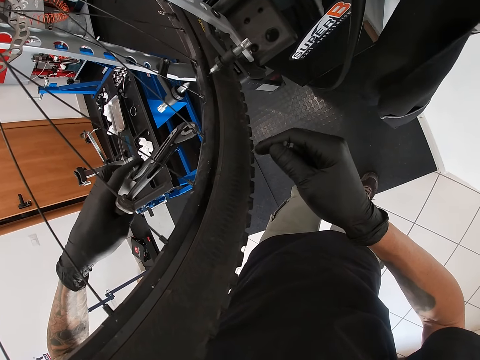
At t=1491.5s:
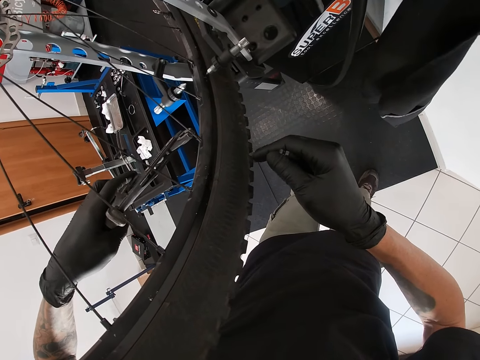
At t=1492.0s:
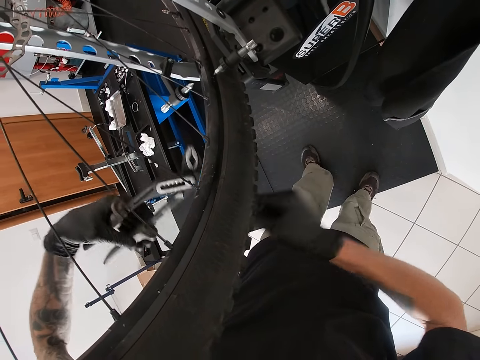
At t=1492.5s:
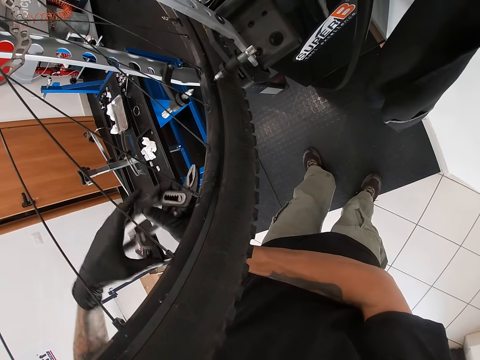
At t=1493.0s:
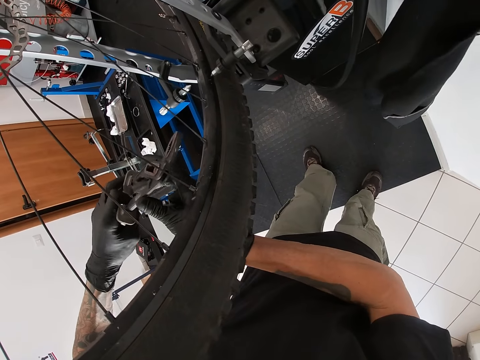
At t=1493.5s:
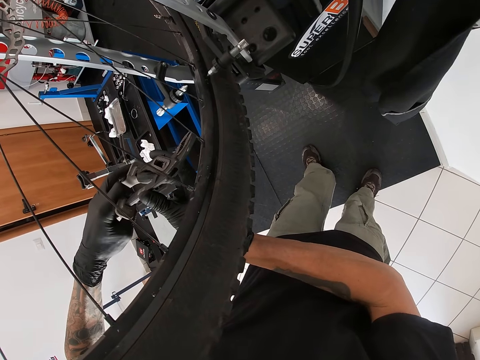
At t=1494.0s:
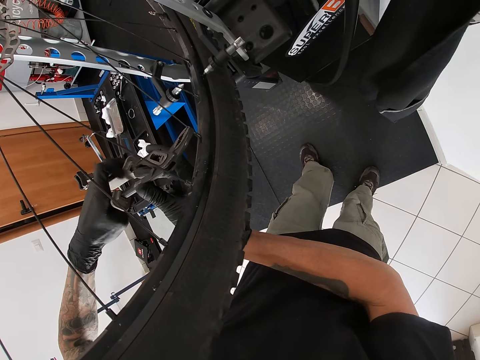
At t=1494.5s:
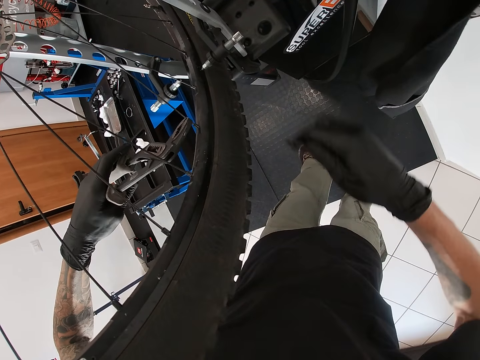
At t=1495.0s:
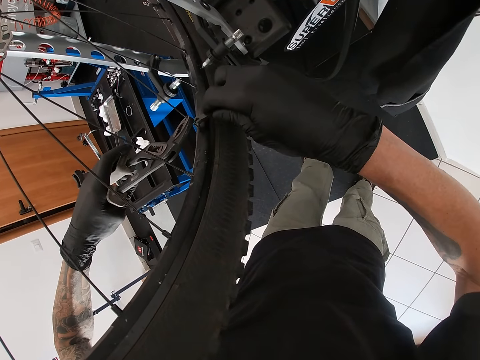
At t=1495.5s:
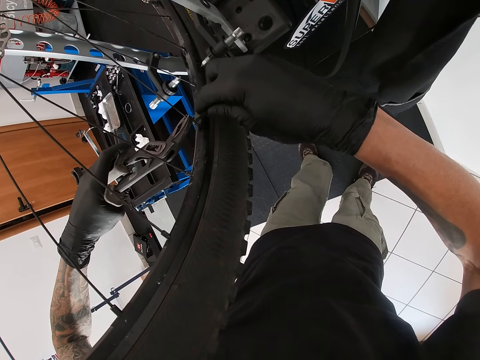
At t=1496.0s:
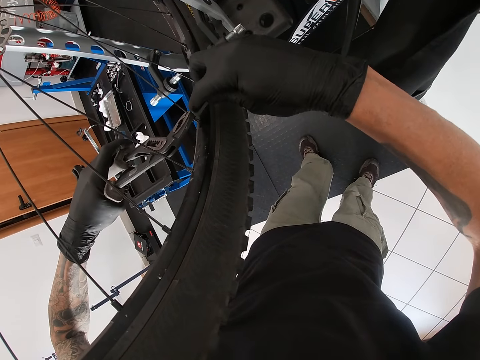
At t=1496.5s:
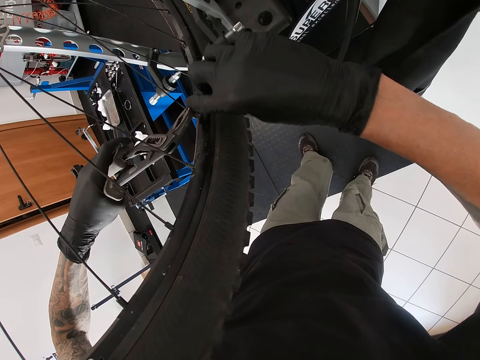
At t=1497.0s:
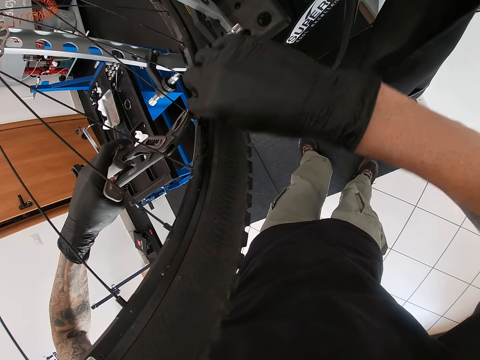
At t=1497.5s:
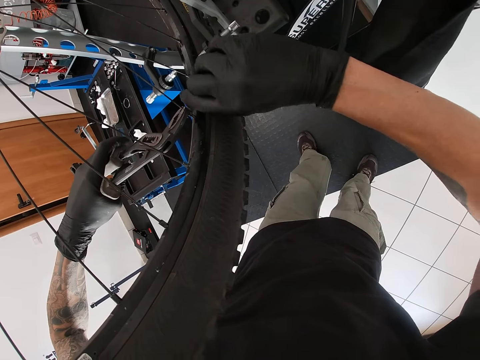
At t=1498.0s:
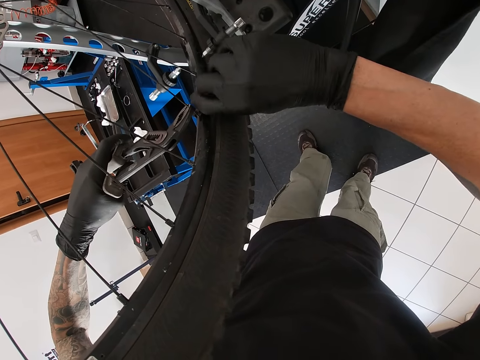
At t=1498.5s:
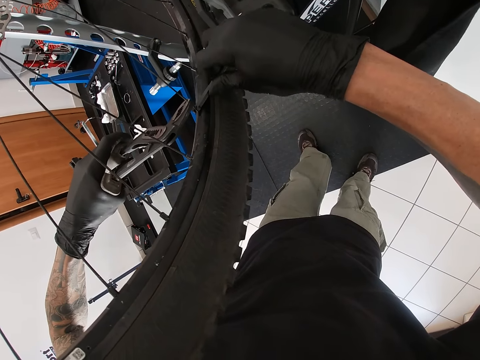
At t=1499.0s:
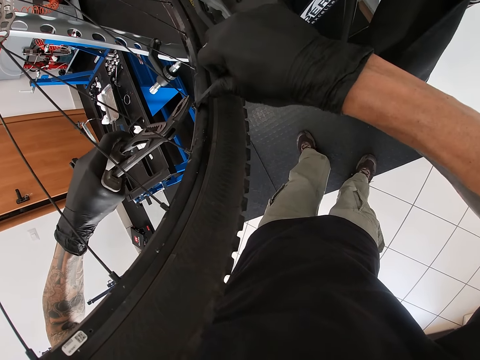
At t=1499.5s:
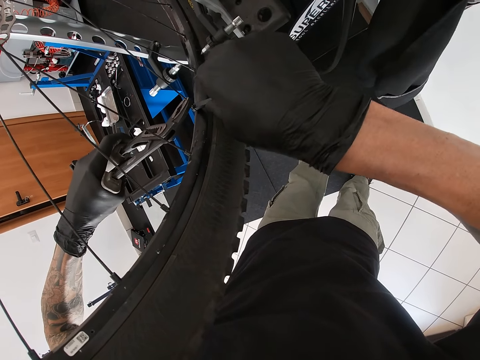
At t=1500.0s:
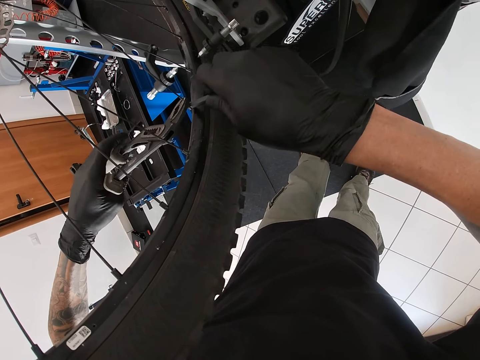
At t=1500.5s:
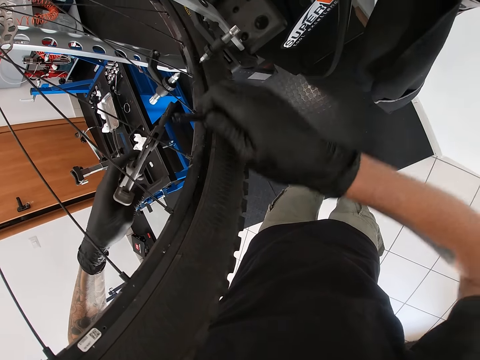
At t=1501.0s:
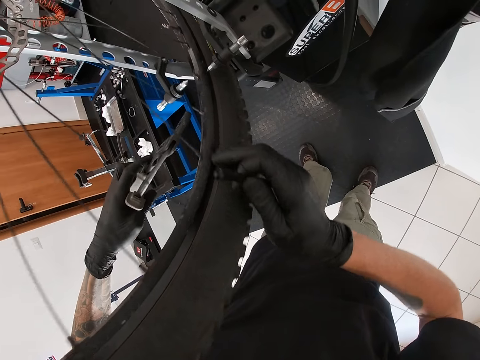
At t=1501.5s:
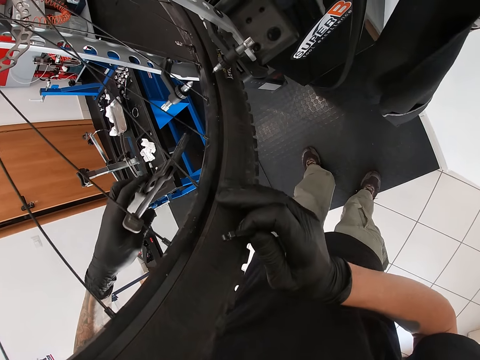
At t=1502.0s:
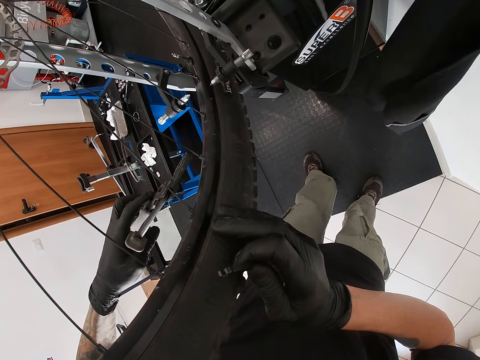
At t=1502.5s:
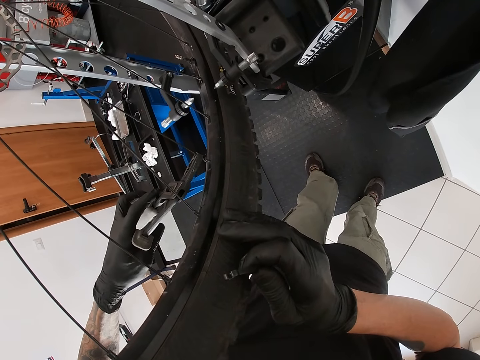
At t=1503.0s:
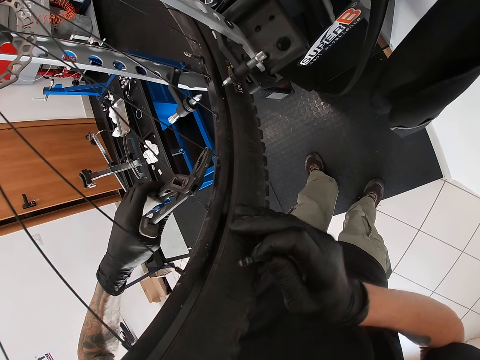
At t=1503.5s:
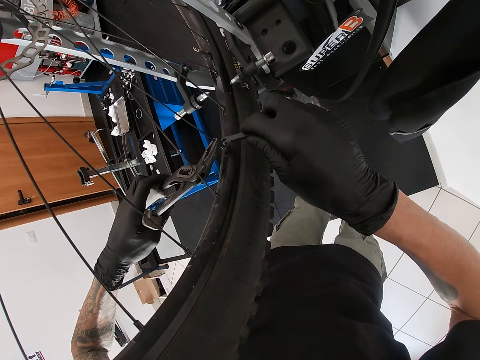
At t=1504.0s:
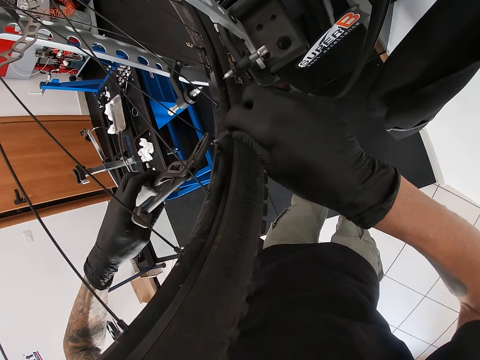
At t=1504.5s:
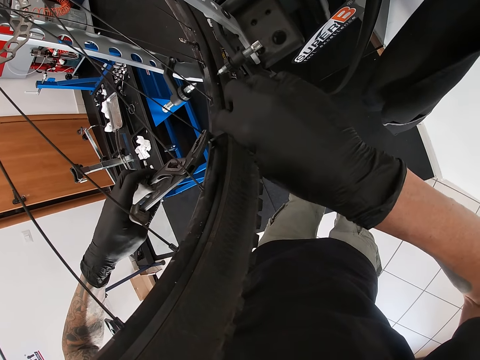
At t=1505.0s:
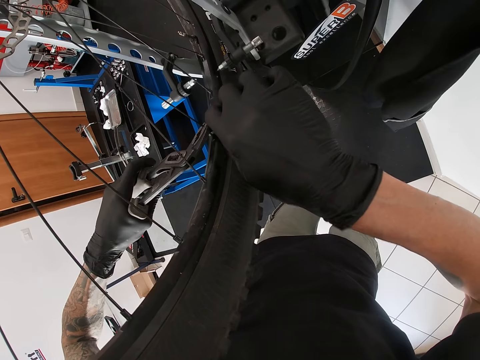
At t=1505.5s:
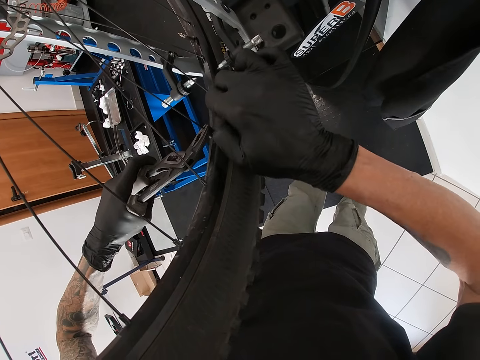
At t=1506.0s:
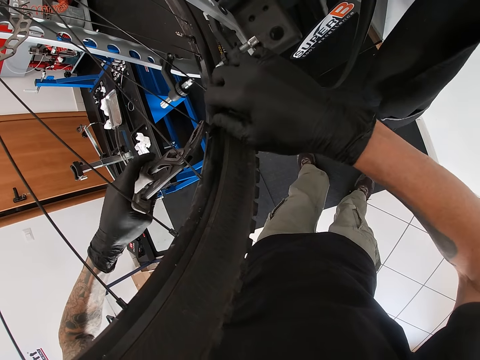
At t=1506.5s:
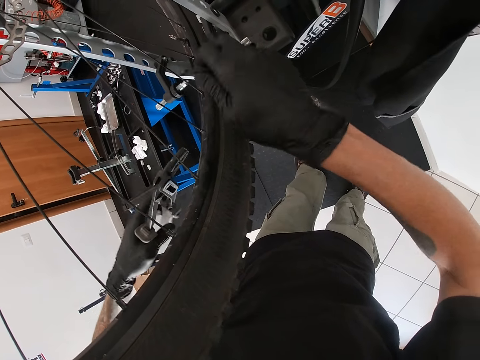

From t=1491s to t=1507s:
The camera wearer holds the pliers with both hands. He holds a spoke with the pliers with both hands. He holds the spoke with the pliers with his left hand. He tightens the spoke with the spanner in his right hand. He rolls the wheel with his right hand. He holds the spoke with the pliers with his left hand. He tightens the spoke with the spanner in his right hand.

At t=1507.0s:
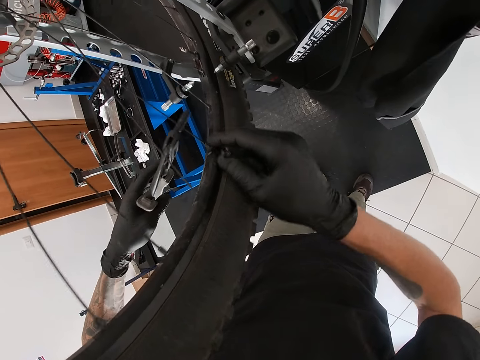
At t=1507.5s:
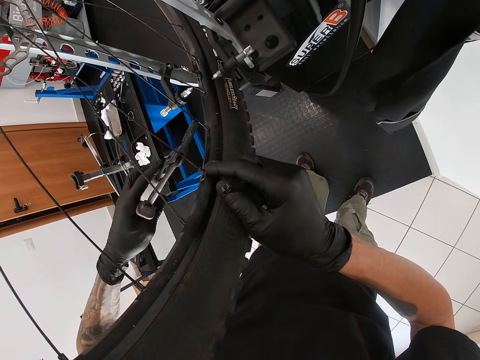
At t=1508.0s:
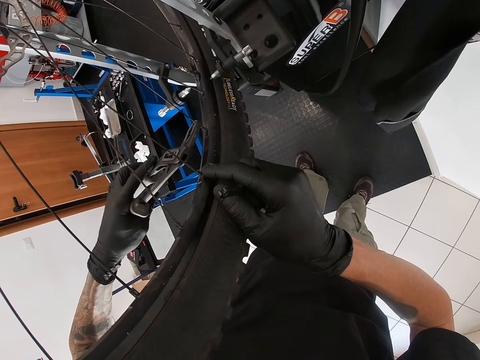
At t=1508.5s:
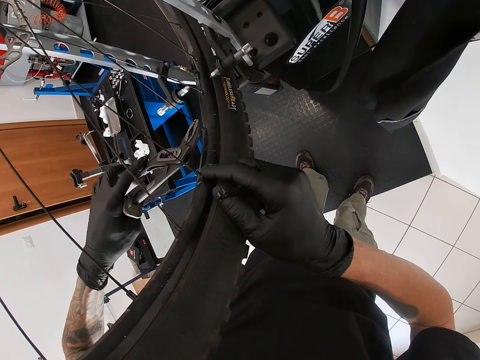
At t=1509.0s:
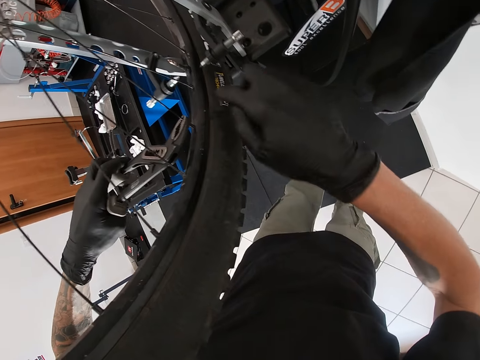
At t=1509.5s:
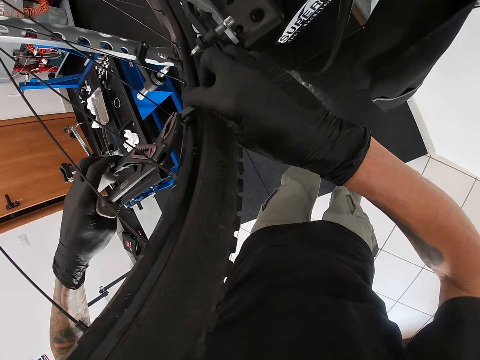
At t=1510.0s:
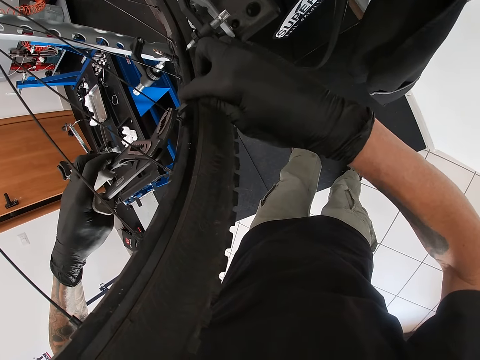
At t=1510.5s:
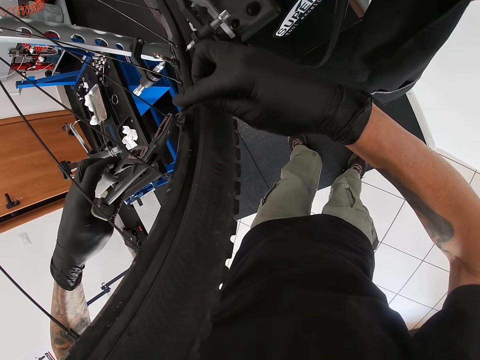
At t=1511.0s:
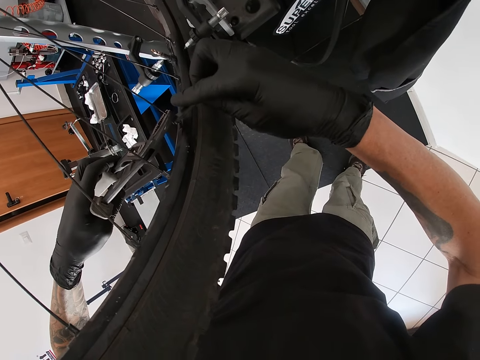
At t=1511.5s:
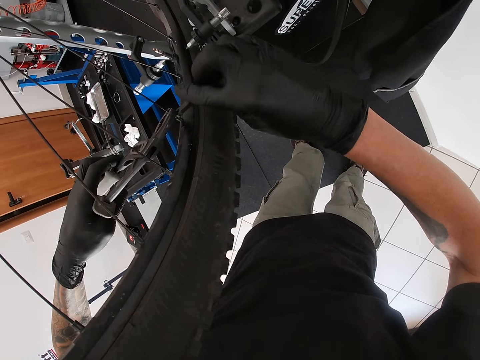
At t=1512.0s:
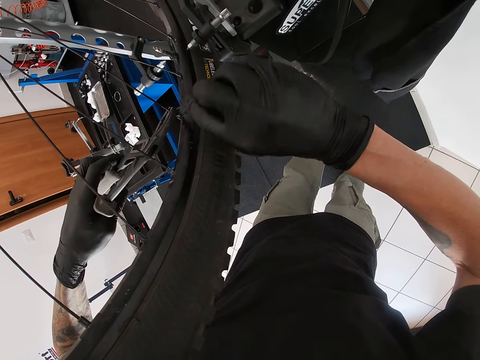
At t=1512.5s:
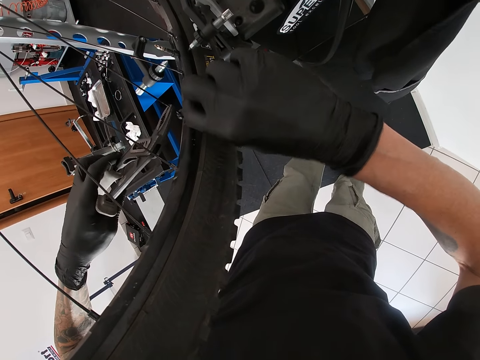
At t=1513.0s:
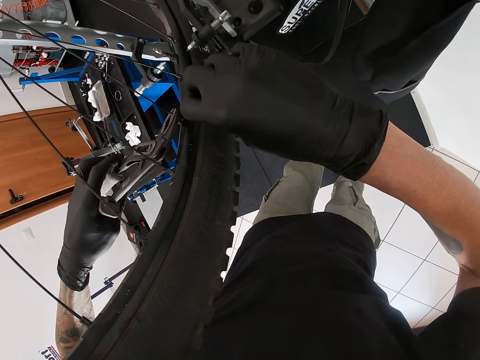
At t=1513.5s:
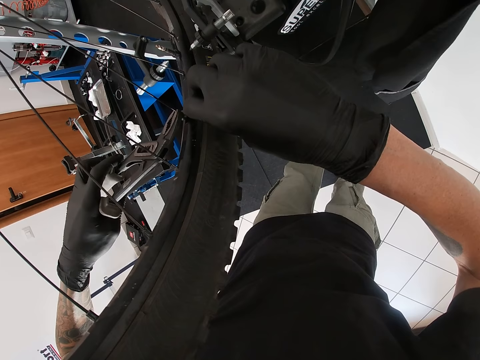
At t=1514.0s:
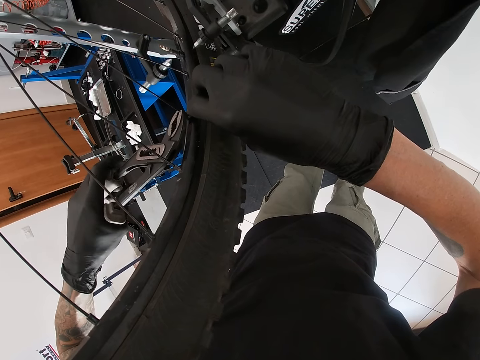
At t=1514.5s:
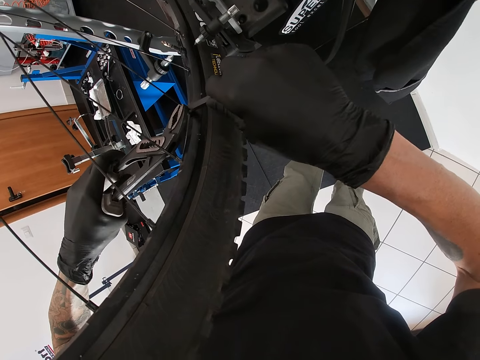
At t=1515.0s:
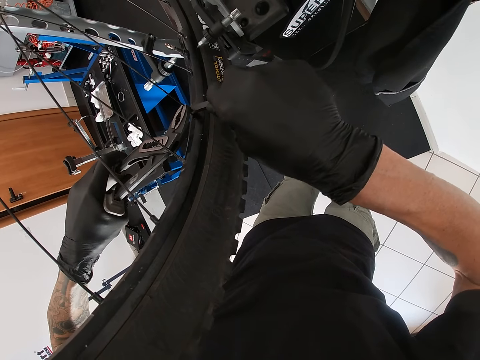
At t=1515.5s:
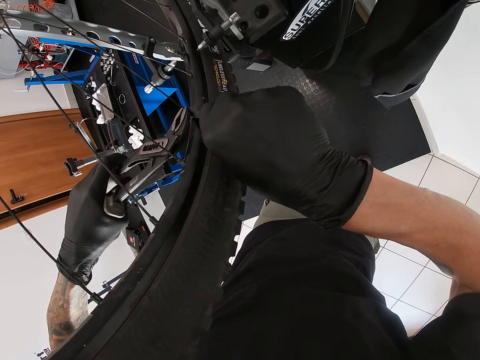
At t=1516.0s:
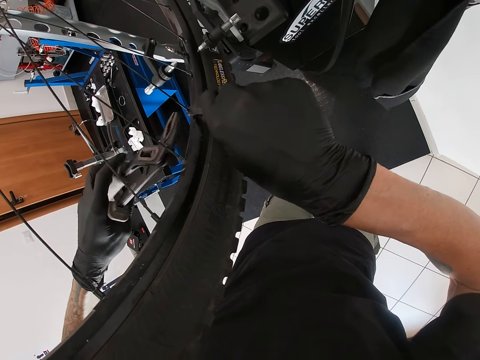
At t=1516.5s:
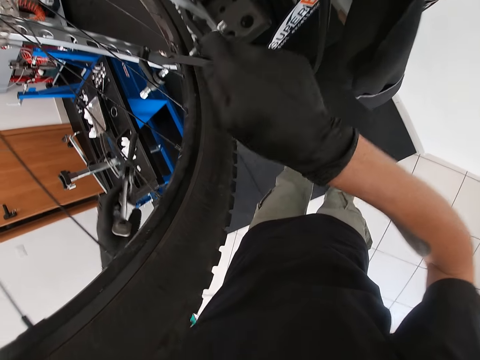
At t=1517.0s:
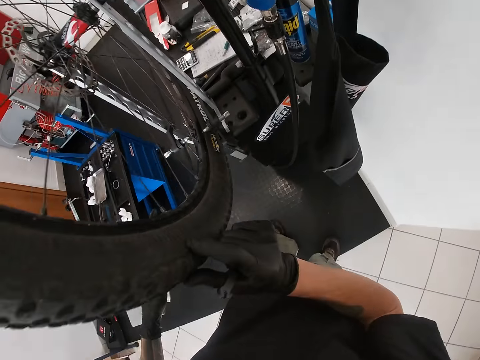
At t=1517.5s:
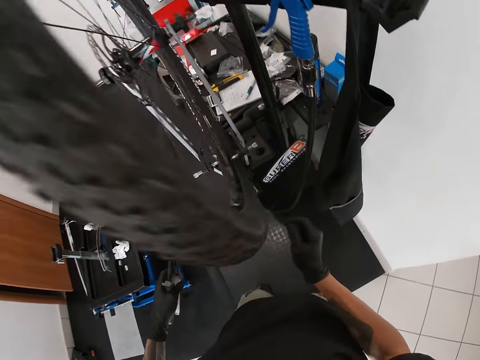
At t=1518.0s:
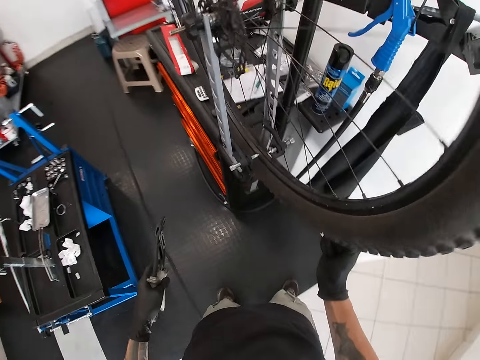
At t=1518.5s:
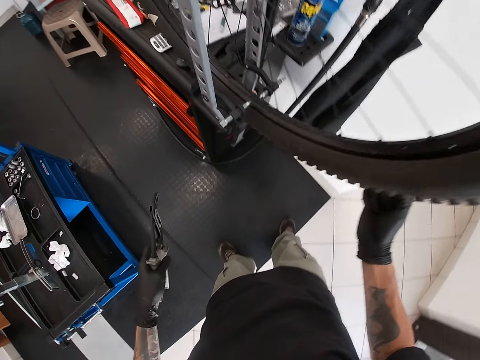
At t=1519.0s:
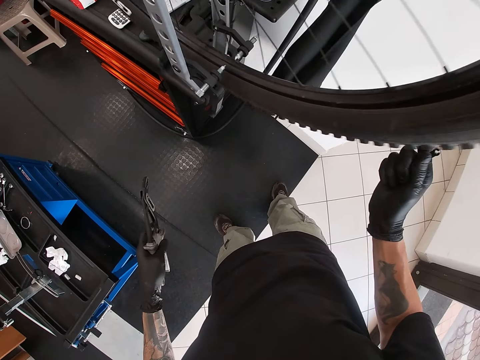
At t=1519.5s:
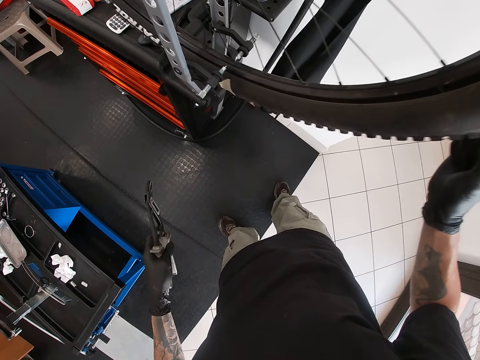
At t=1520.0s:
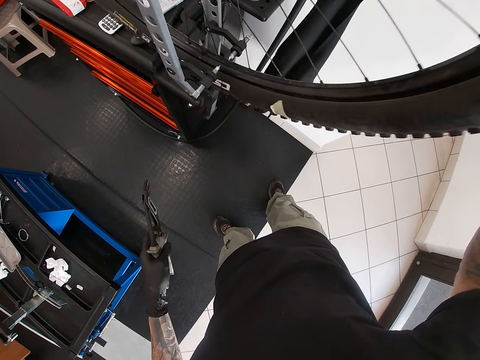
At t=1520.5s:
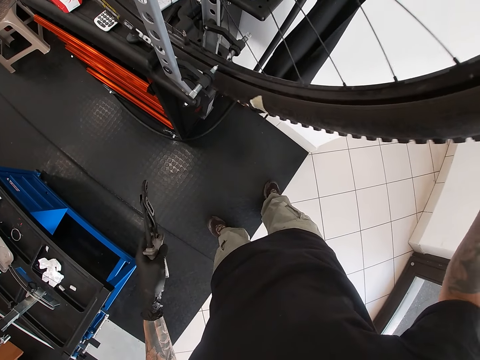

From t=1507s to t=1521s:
The camera wearer rolls the wheel with his right hand. He holds a spoke or wire with the pliers with his left hand. He tightens the spoke with the spanner or wrench in his right hand. He releases both pliers and the wrench from the wire. He rolls the wheel with his right hand.
